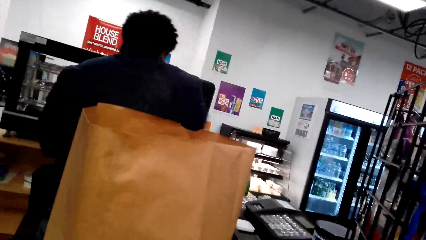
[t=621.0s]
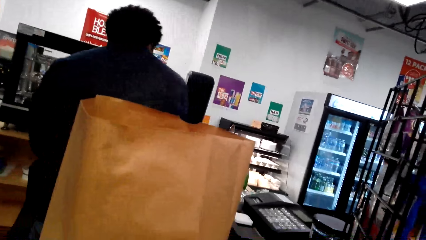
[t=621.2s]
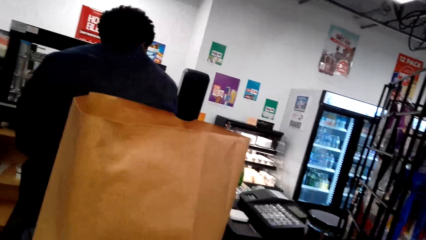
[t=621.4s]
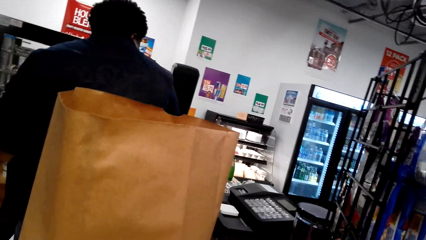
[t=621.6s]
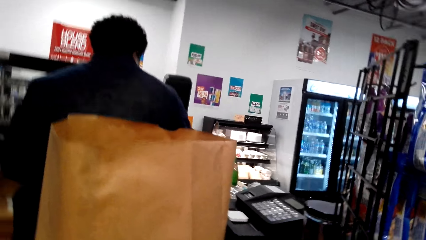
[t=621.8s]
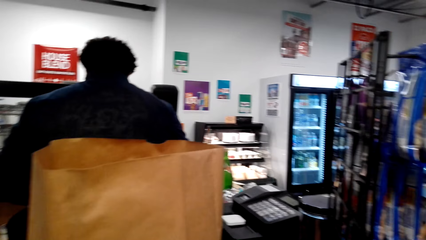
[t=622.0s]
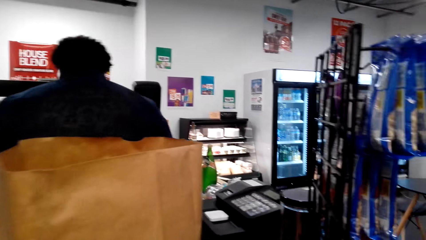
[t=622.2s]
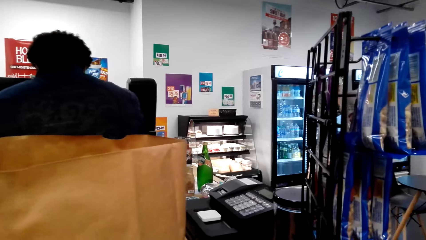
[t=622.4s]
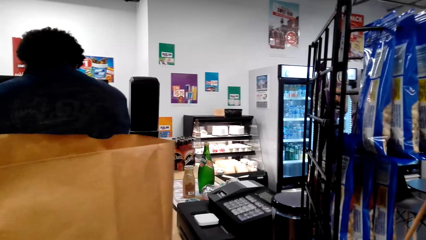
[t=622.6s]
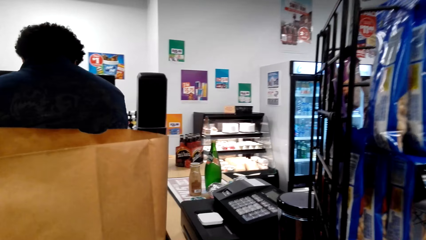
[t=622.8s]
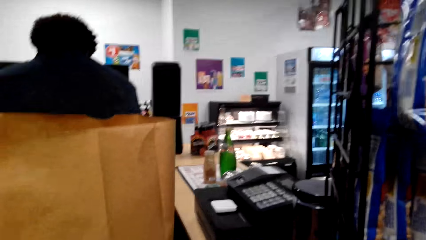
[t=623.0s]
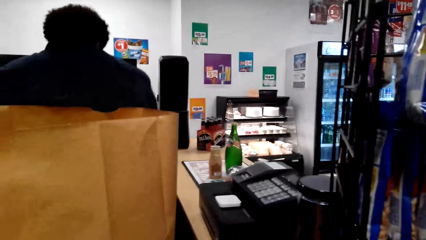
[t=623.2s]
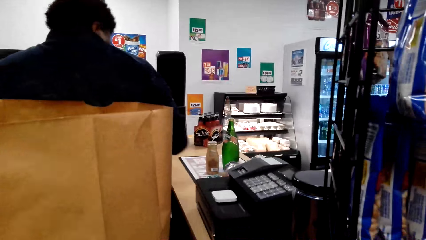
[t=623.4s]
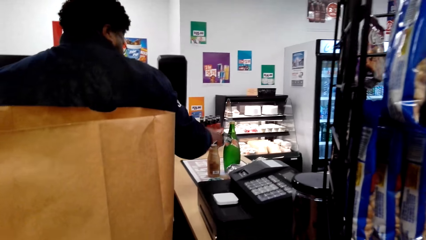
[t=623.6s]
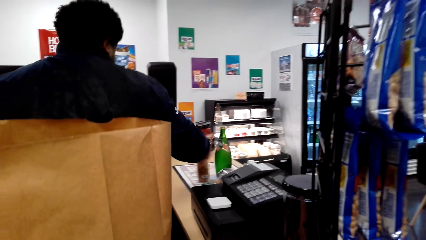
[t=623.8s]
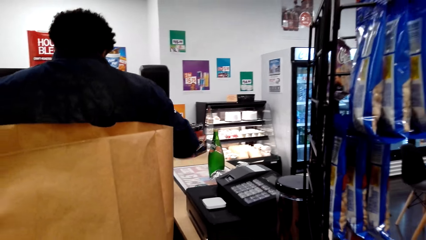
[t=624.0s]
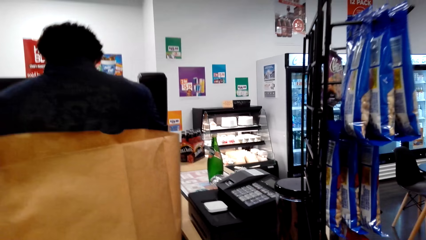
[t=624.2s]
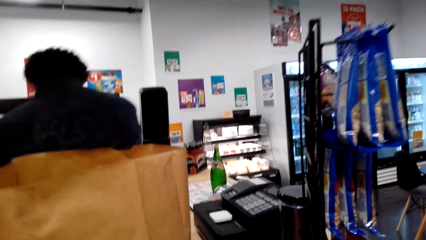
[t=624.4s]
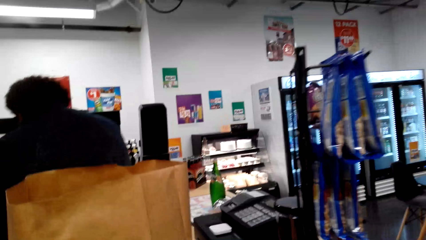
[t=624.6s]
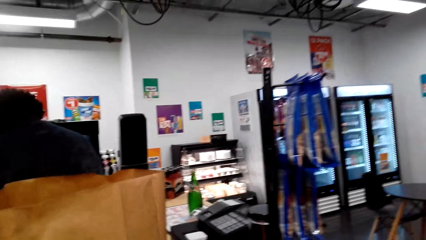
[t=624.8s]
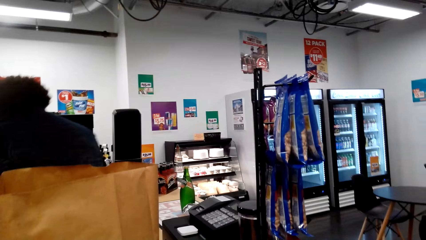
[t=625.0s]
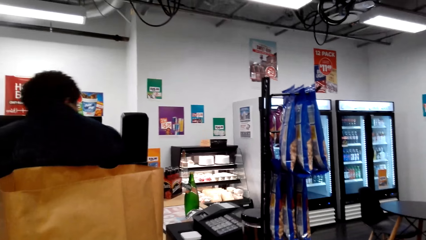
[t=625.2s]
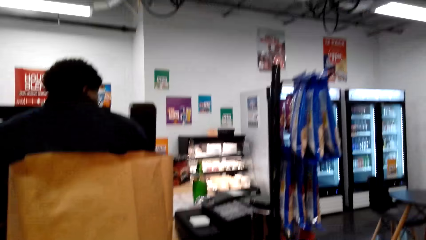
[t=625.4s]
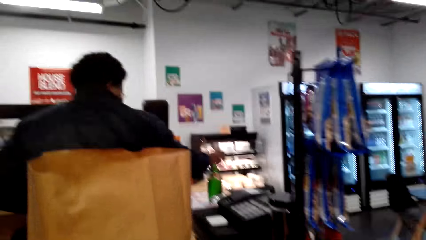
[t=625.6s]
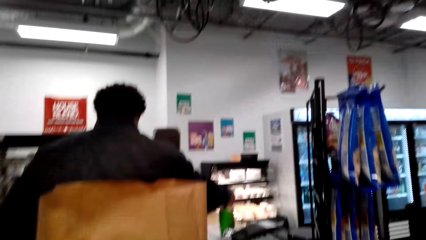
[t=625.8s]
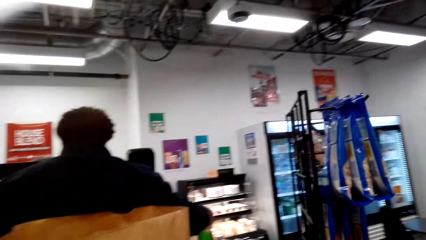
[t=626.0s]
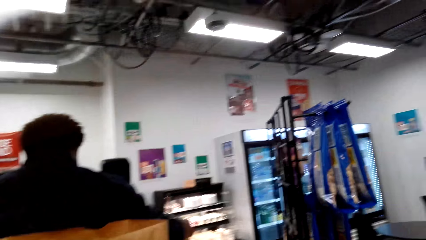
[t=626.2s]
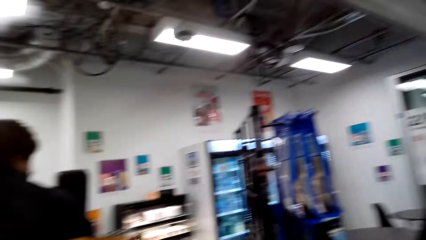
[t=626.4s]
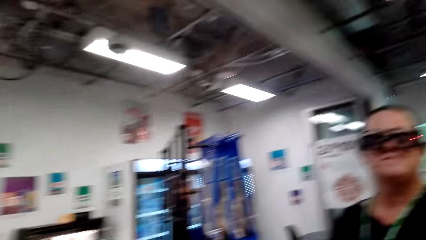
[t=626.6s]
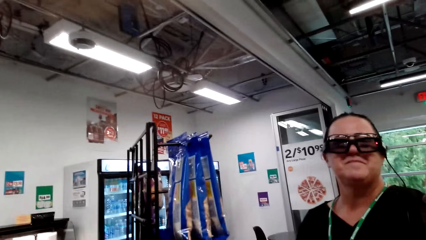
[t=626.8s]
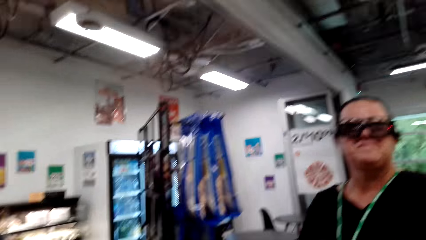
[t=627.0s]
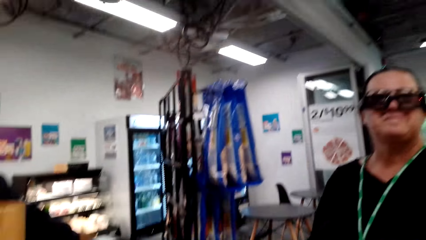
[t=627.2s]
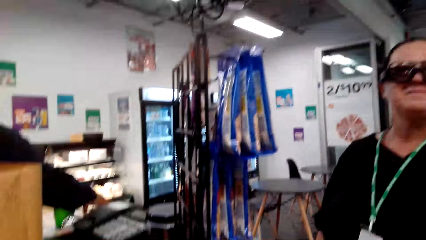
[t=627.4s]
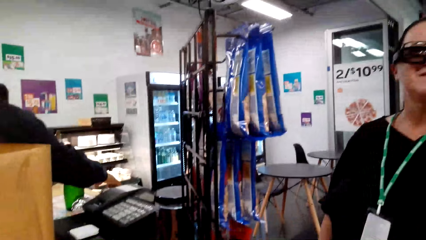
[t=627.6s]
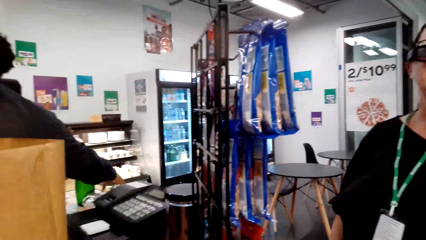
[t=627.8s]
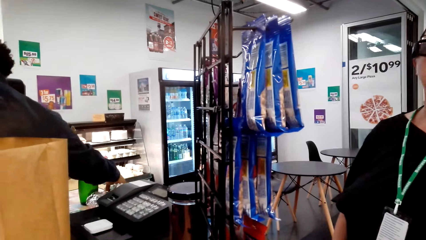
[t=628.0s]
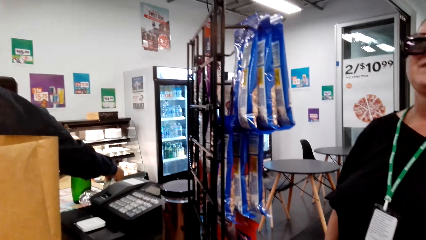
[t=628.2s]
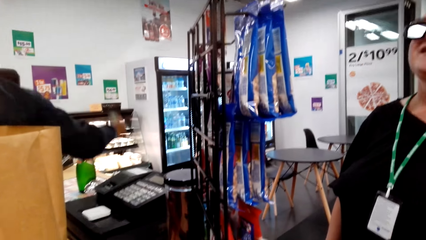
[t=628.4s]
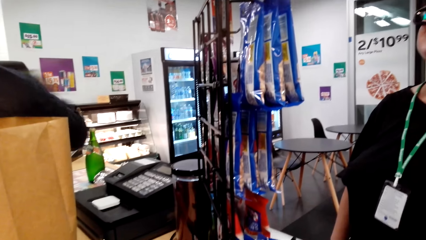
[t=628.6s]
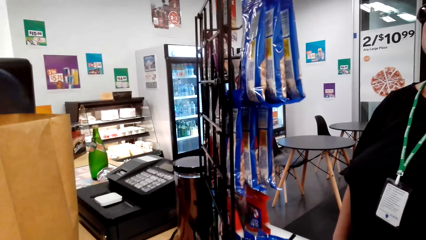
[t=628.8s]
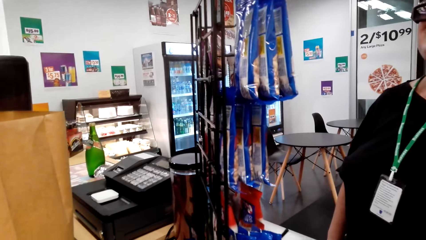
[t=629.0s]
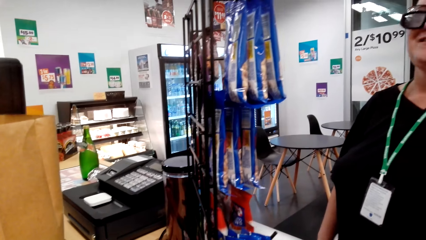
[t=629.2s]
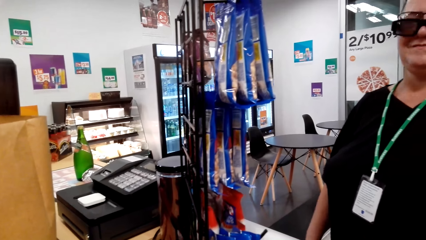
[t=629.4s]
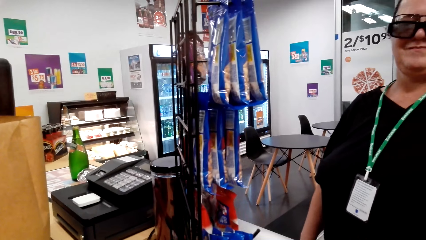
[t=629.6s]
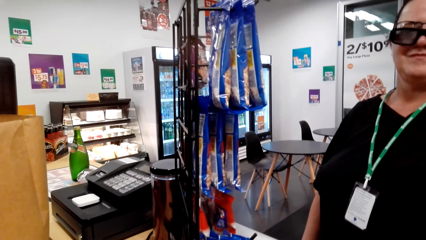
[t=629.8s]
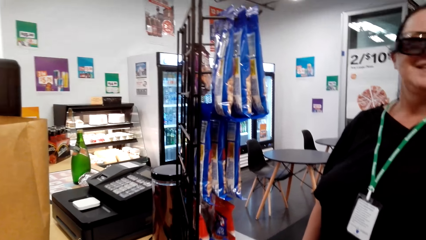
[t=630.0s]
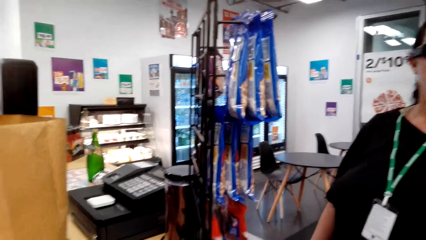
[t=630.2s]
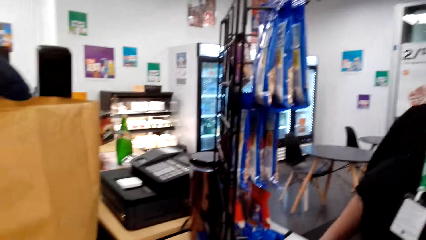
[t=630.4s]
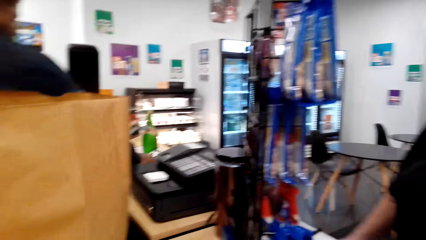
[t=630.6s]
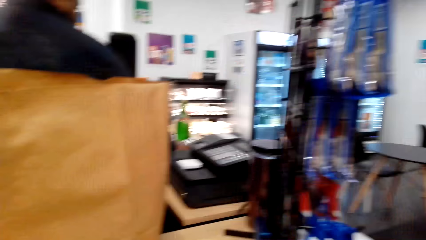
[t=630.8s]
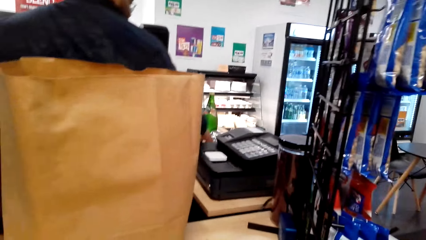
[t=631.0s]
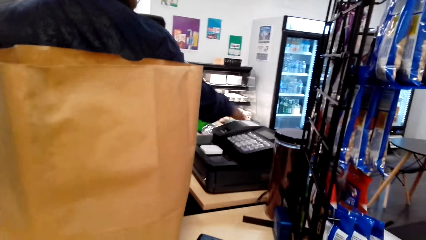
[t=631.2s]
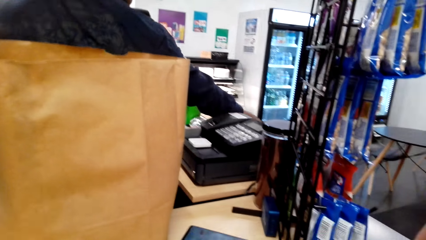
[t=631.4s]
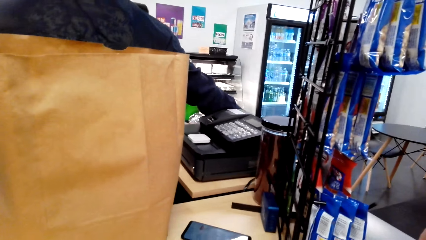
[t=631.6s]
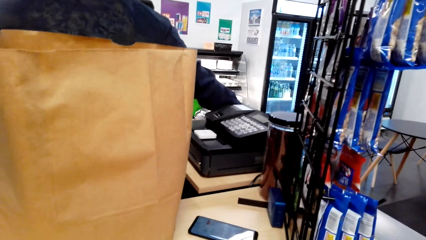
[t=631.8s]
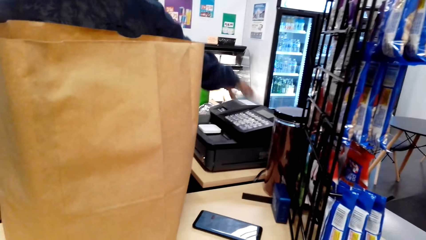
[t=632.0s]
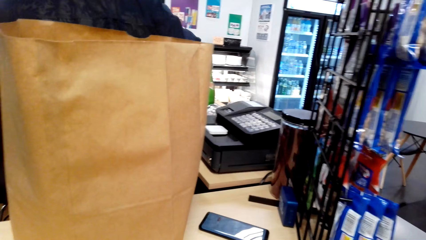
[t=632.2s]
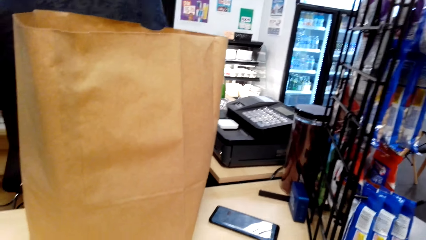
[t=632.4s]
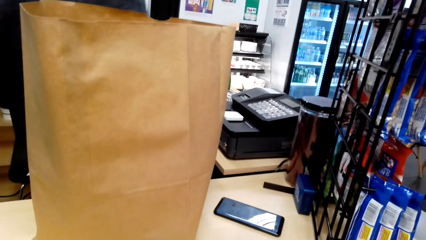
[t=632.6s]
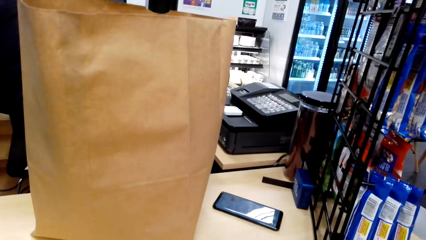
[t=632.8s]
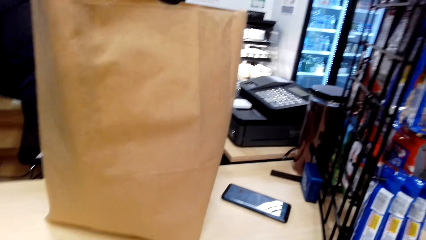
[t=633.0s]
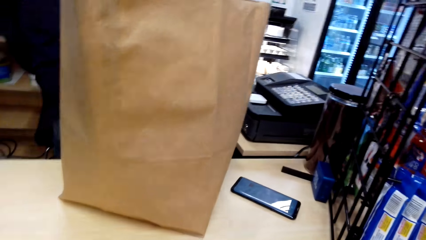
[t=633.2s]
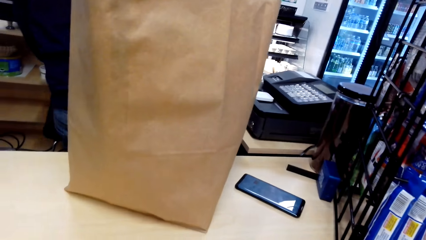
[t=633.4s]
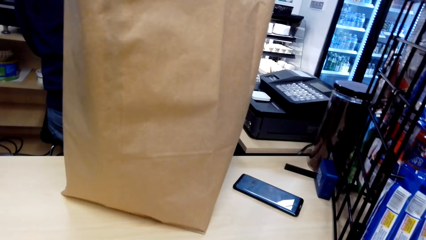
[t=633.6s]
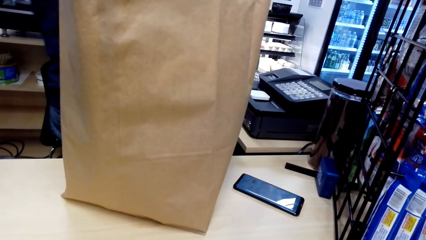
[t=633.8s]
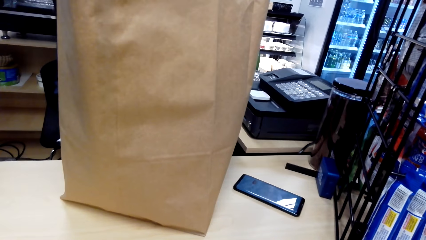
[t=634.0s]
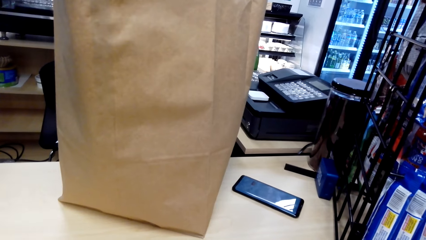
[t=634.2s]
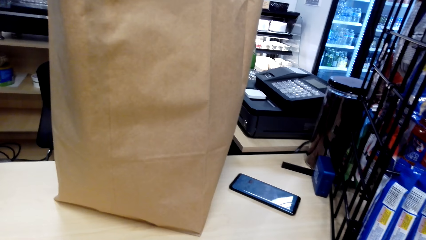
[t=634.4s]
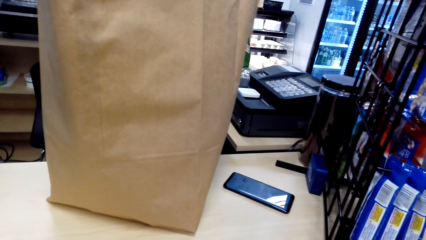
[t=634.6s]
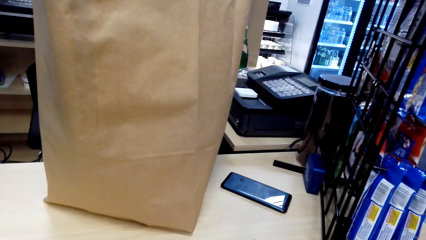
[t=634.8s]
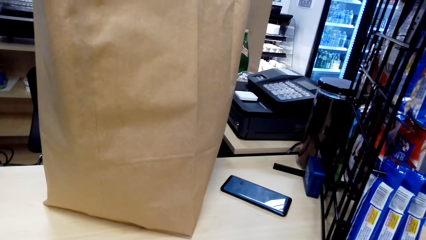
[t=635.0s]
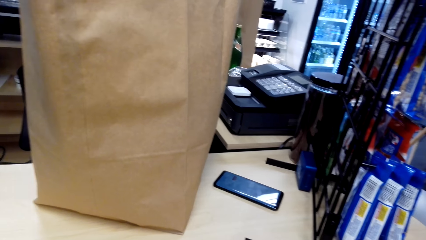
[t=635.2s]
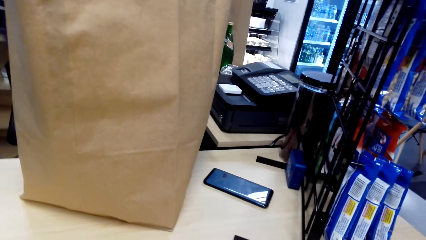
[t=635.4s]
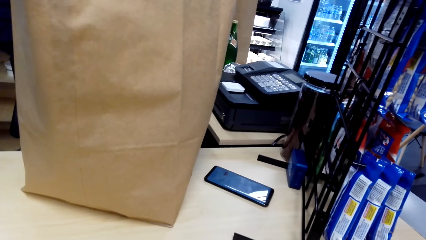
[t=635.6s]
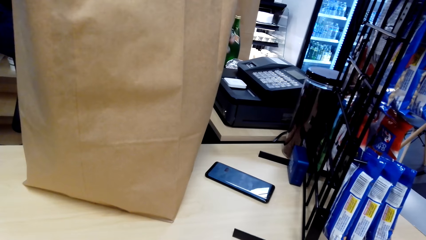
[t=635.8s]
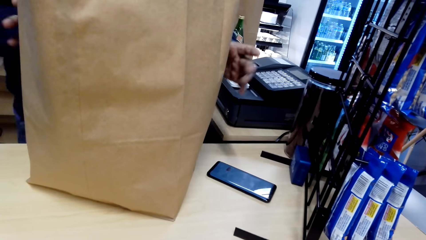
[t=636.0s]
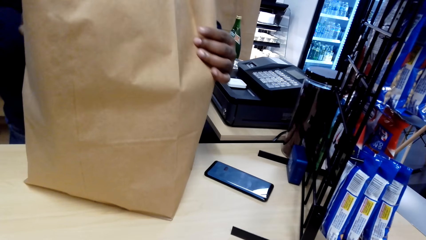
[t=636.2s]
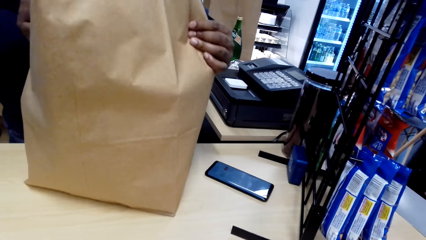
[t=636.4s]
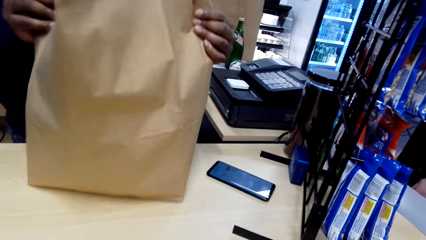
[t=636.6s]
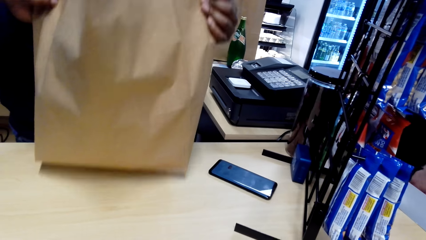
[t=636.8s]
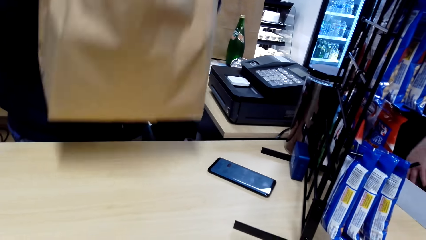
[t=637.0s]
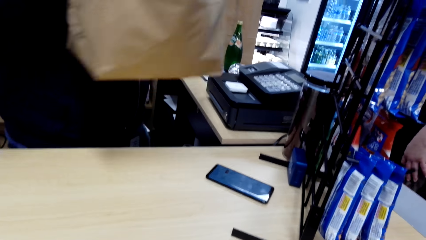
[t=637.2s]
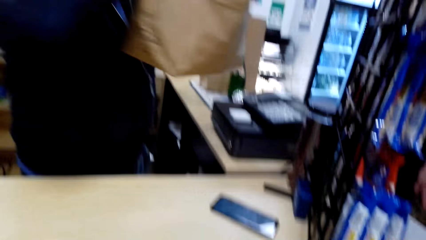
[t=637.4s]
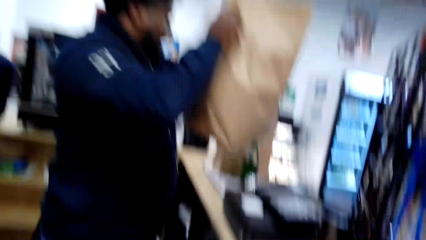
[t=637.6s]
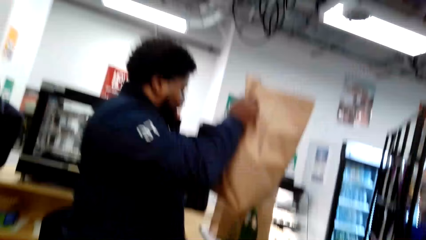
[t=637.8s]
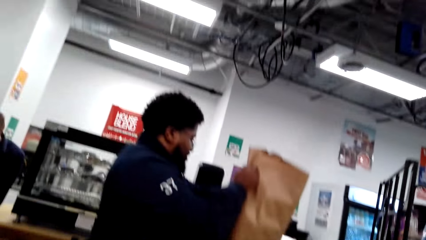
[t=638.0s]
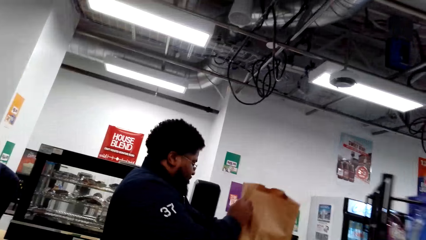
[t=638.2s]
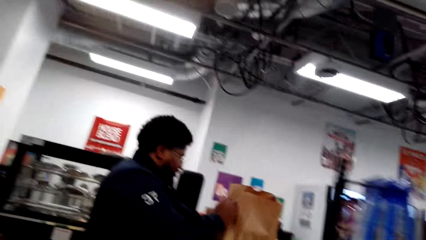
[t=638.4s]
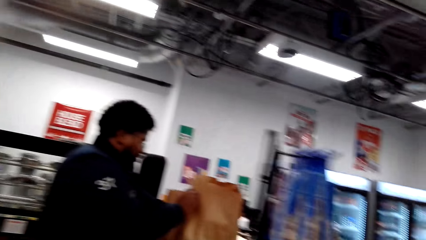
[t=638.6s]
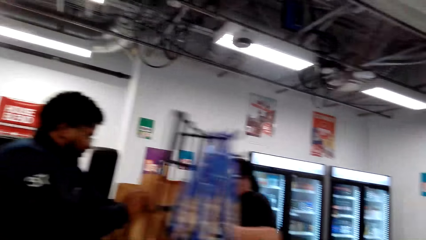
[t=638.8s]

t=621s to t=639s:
The man puts the shopping in the bag. He picks up a bottle from the counter. The camera wearer converses with a woman. The woman converses with the camera wearer. The man puts the bag on the desk. The camera wearer converses with the woman. The man holds the bag, carries the bag to the other side of the desk, and picks up the bag.
